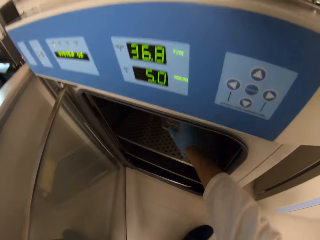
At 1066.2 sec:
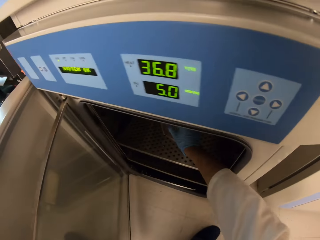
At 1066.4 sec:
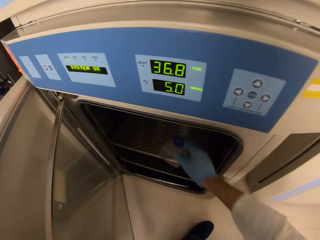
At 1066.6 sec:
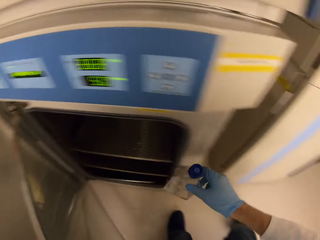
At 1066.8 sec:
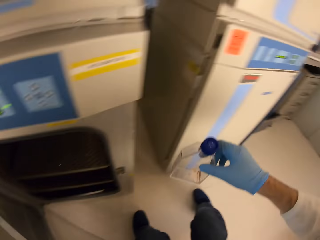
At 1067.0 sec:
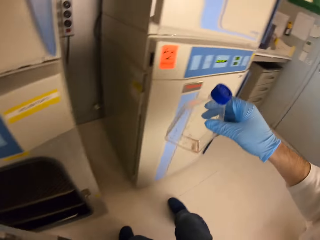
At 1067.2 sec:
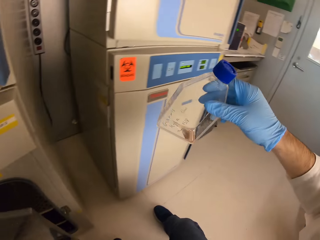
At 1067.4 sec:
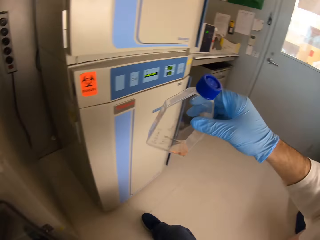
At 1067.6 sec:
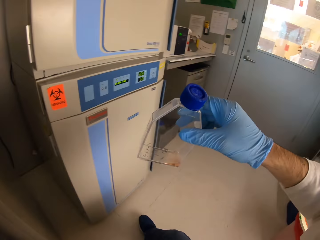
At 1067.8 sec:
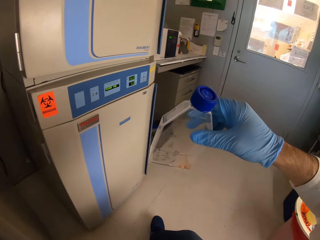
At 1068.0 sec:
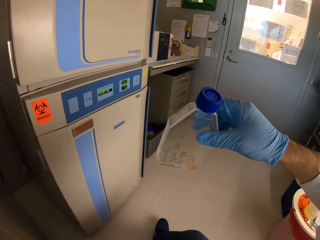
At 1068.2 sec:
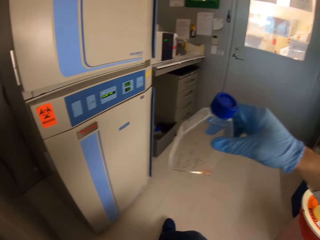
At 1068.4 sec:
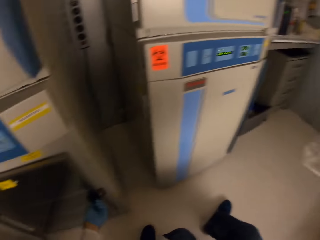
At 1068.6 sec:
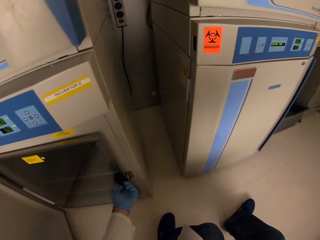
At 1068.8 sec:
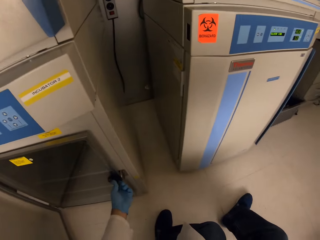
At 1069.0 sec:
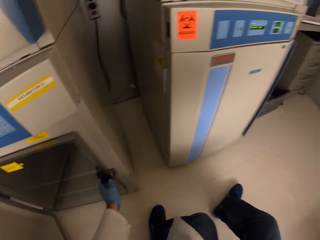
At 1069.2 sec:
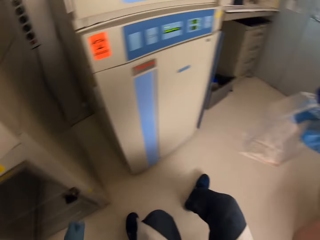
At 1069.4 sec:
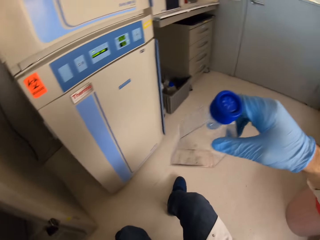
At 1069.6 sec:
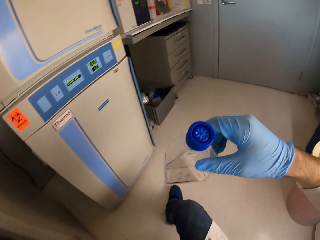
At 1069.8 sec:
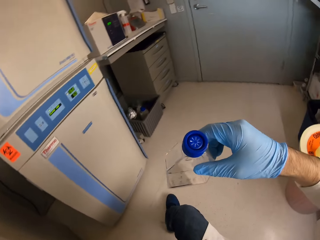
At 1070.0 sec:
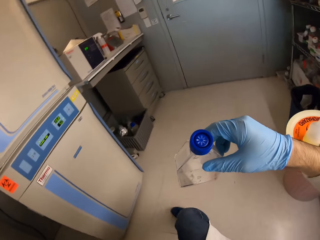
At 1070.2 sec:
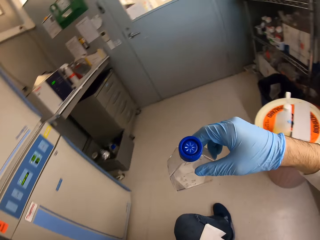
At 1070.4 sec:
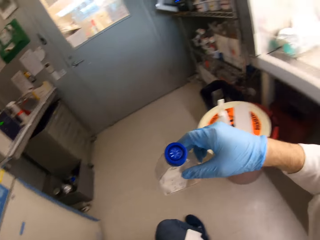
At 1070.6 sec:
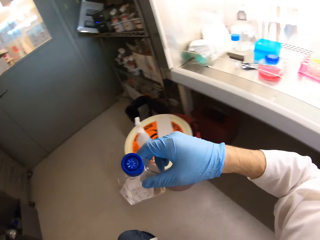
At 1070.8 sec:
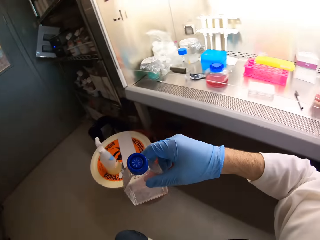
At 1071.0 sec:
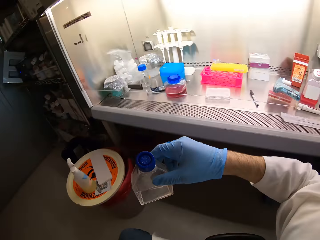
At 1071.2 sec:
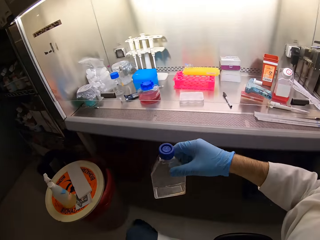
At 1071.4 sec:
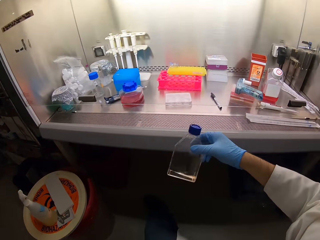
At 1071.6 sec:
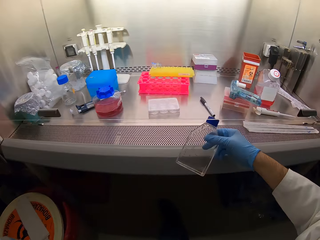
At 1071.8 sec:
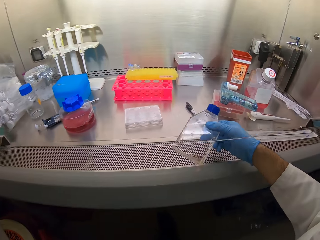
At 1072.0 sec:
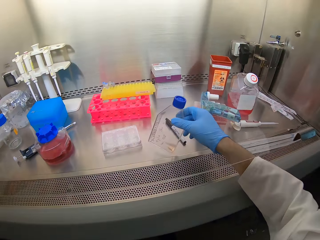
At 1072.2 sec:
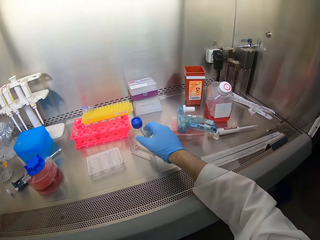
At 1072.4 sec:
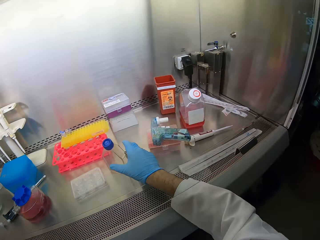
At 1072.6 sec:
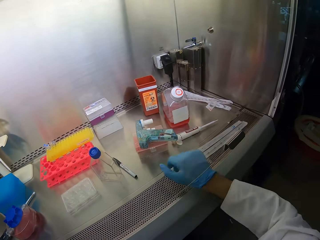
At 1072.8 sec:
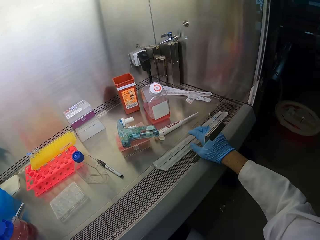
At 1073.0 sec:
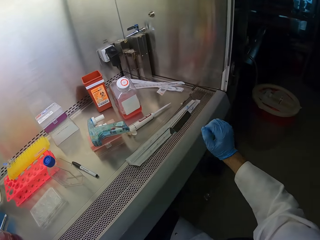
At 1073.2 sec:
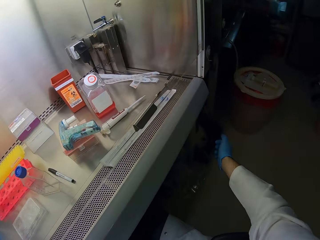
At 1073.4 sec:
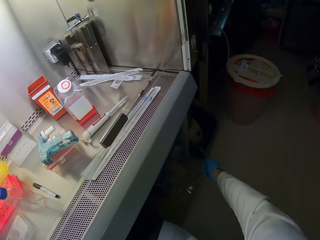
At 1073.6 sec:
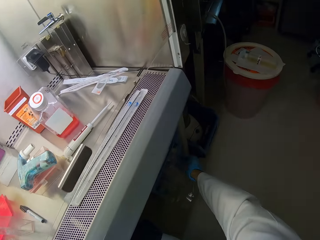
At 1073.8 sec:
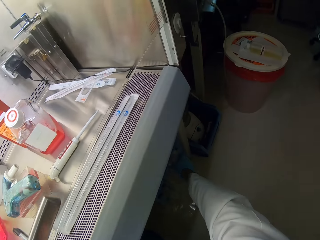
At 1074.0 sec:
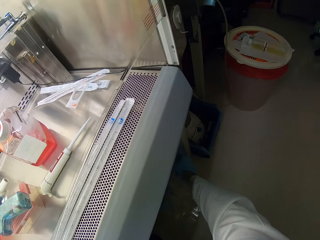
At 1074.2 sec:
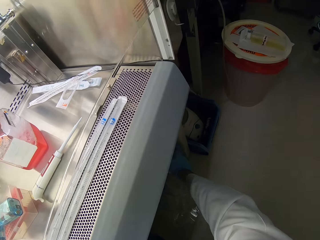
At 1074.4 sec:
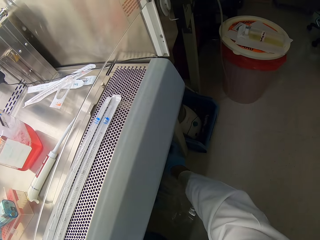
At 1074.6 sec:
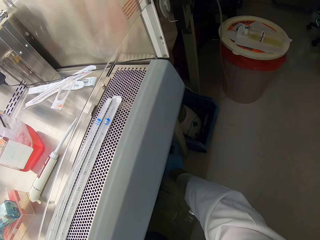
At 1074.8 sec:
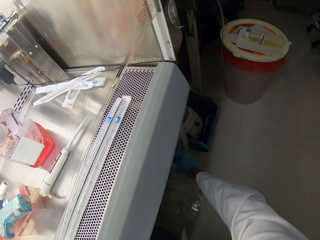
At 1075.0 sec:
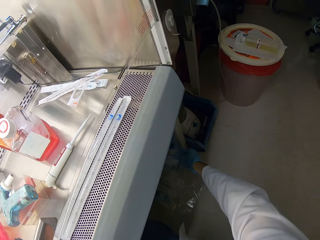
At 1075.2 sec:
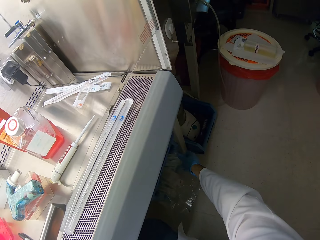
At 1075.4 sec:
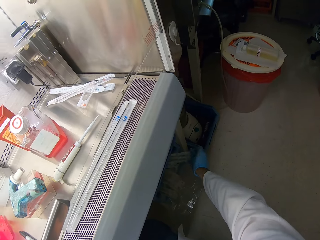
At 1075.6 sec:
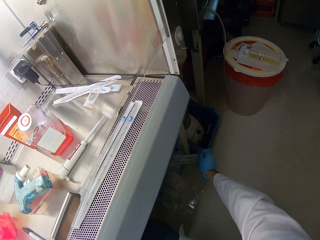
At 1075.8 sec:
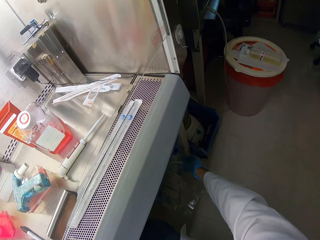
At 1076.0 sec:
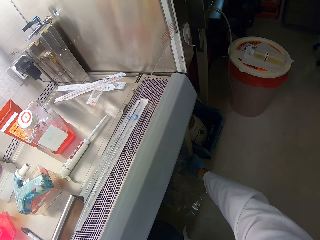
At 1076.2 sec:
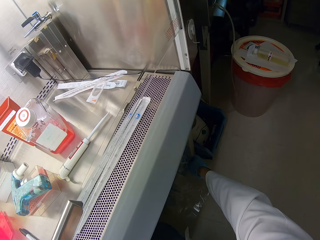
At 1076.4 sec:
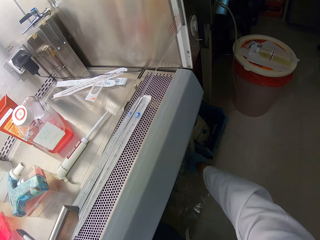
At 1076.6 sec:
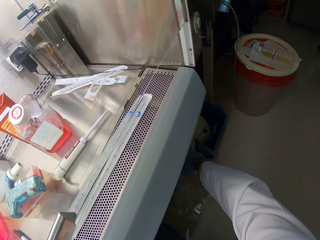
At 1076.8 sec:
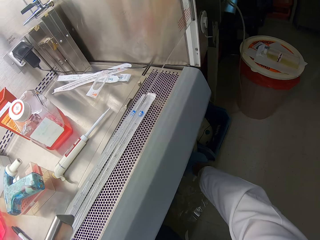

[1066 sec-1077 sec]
The camera wearer takes a bottle from the cabinet. They look at the bottle. They put the bottle down. They take a measuring tube.

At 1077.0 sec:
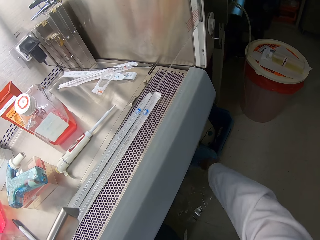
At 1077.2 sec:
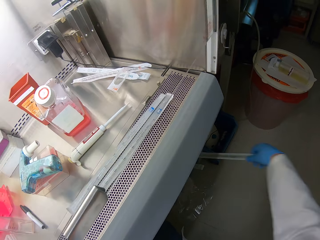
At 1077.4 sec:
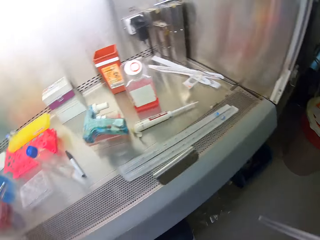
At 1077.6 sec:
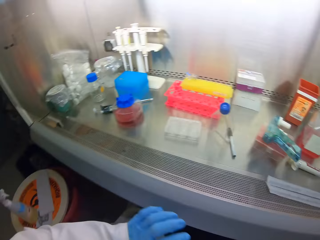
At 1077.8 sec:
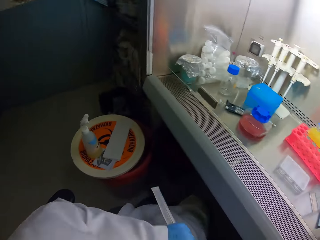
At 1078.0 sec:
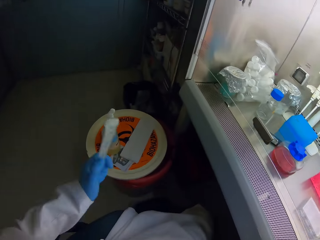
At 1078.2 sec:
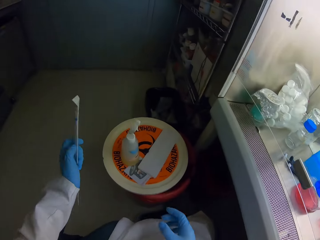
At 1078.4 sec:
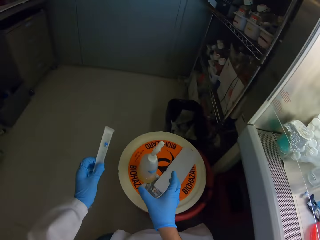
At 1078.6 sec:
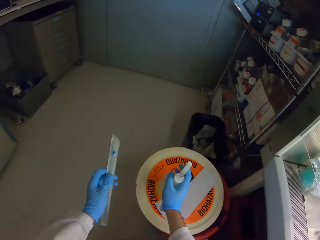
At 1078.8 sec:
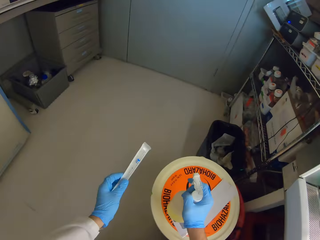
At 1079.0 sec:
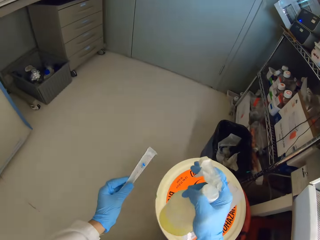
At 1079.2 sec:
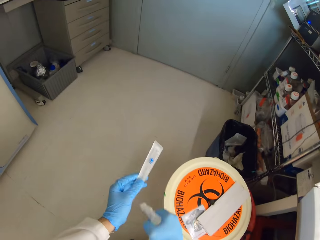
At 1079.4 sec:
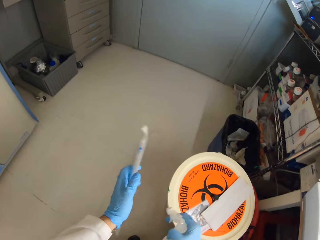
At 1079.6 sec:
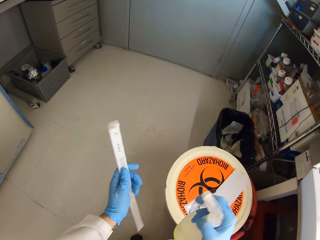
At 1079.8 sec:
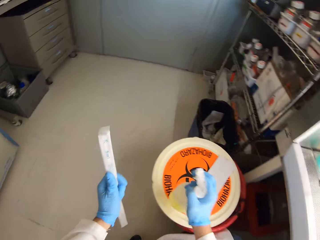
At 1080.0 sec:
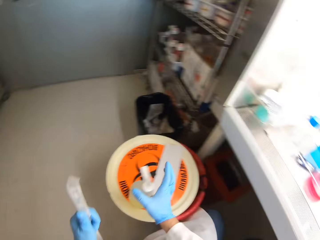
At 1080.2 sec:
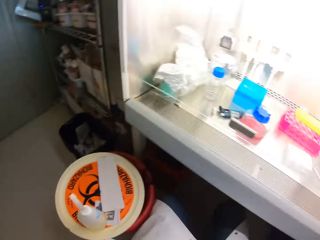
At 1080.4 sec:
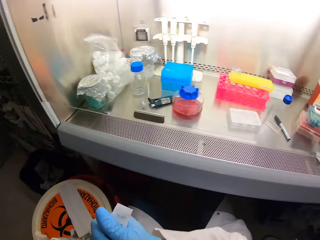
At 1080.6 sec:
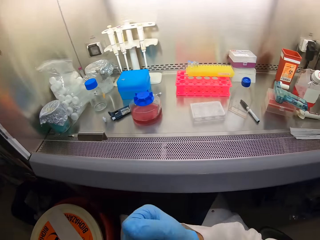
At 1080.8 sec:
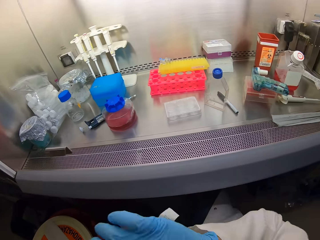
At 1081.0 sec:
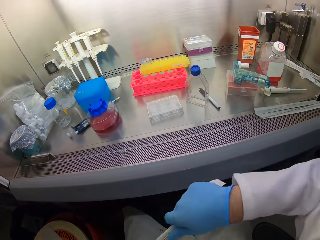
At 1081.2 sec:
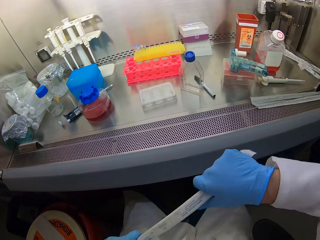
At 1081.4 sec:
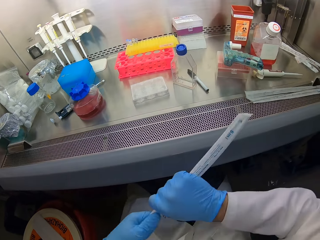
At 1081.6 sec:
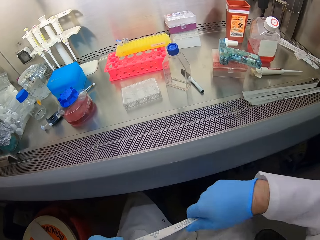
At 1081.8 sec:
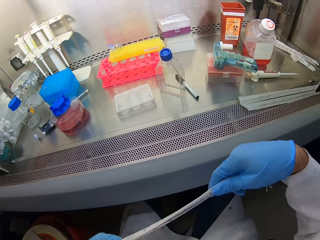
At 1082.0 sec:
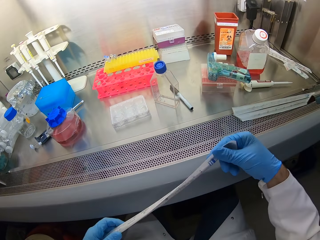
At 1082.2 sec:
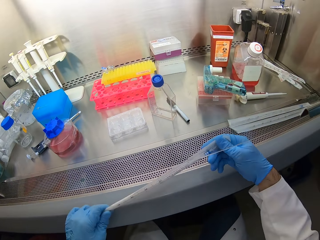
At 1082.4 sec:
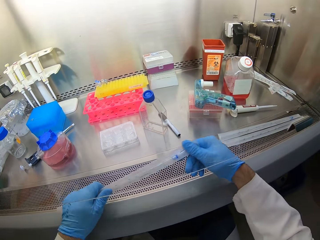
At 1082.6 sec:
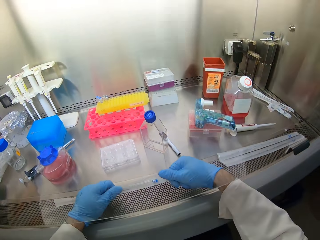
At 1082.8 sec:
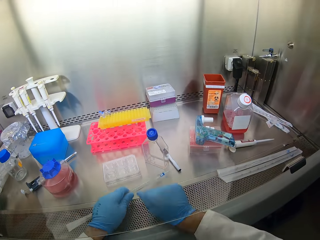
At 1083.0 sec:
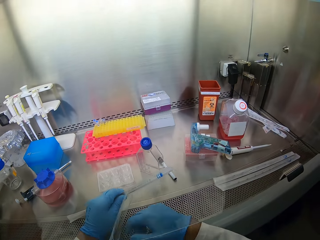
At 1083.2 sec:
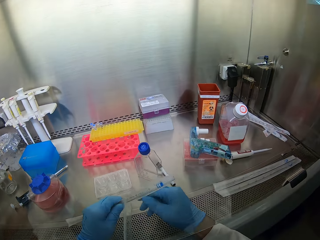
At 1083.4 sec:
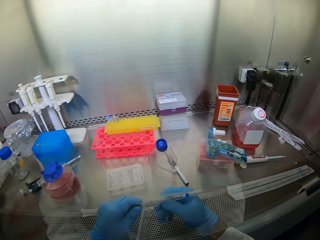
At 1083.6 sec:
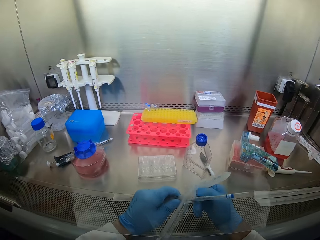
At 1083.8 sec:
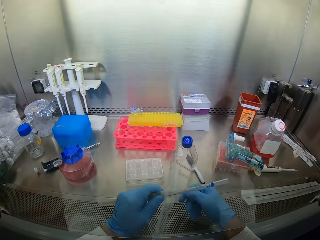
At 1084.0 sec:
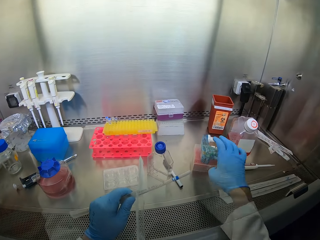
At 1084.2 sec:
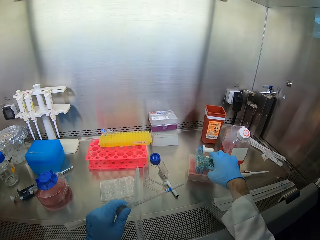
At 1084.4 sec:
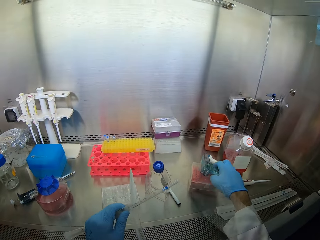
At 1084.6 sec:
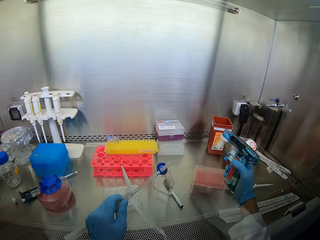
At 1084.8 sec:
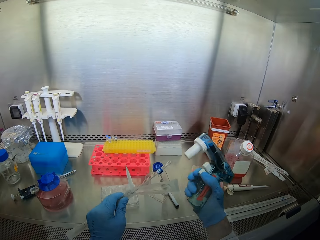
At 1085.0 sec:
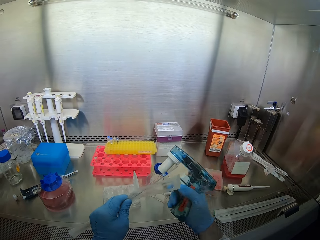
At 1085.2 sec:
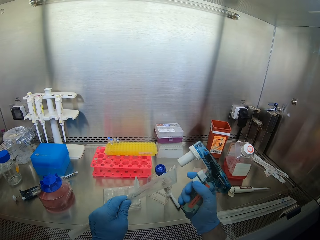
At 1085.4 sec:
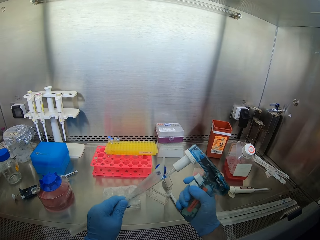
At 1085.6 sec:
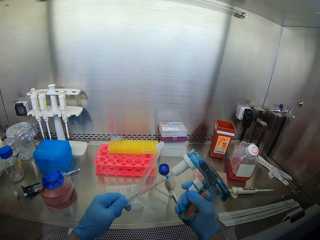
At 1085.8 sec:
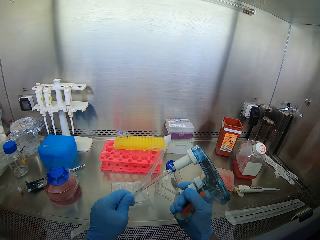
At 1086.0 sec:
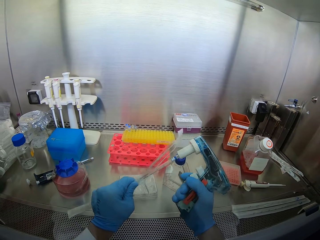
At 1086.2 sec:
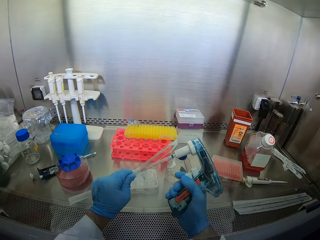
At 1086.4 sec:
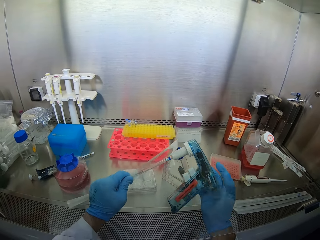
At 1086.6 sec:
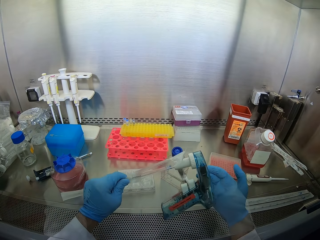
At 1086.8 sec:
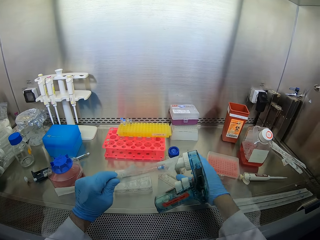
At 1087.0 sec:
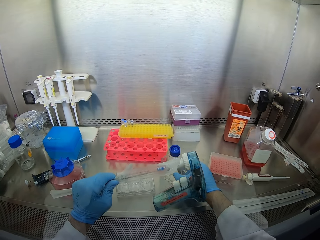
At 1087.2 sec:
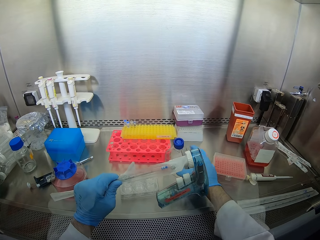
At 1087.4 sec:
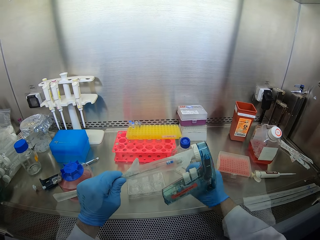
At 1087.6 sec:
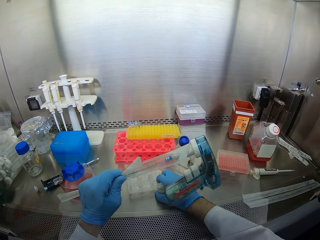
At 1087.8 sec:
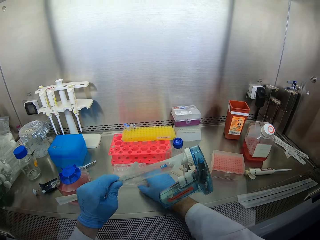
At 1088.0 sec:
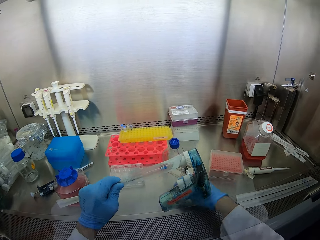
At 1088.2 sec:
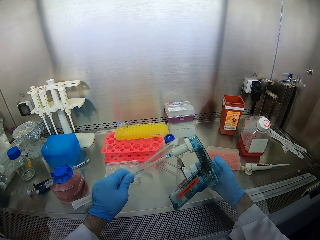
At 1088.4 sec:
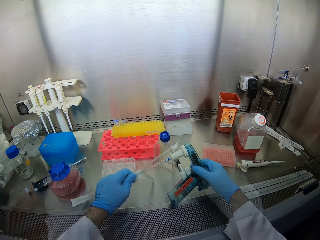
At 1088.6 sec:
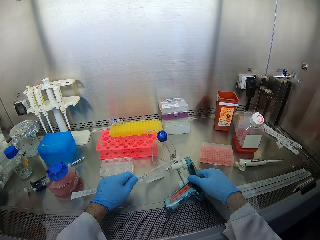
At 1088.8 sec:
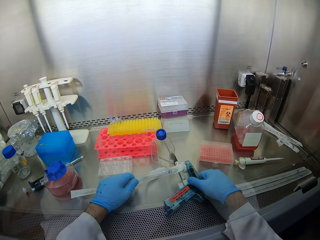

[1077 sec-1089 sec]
The camera wearer sanitizes the measuring tube. They open the measuring tube.
